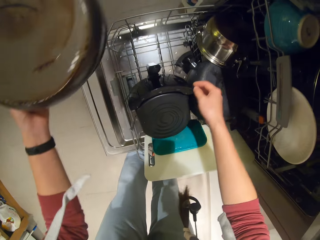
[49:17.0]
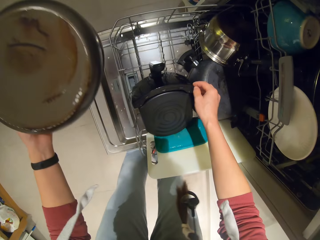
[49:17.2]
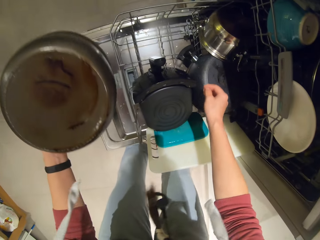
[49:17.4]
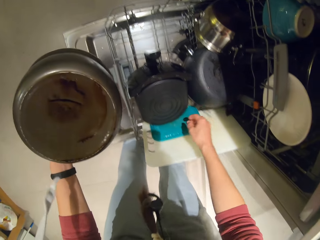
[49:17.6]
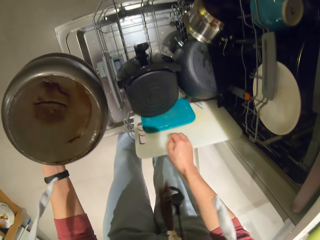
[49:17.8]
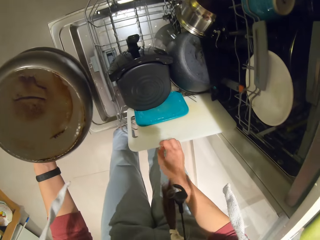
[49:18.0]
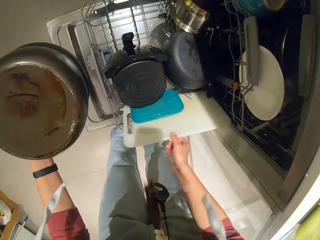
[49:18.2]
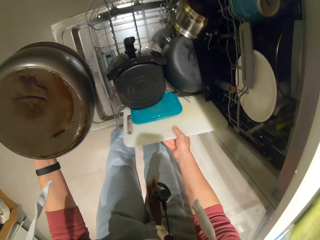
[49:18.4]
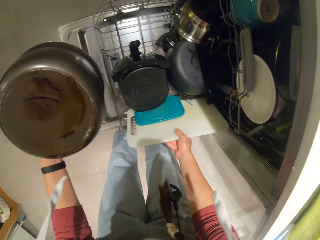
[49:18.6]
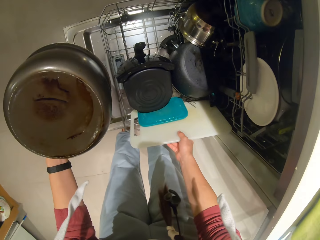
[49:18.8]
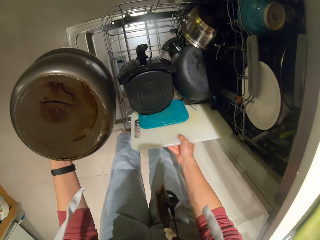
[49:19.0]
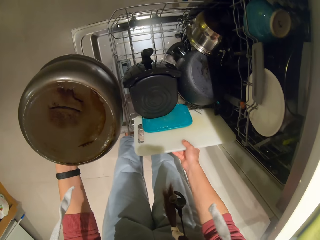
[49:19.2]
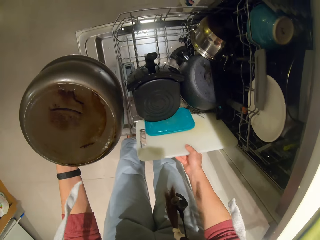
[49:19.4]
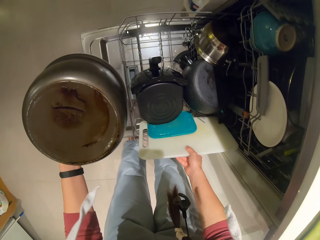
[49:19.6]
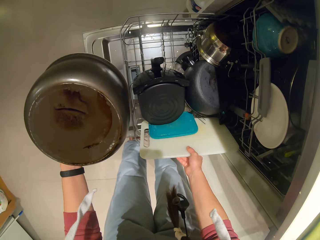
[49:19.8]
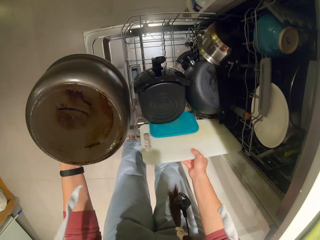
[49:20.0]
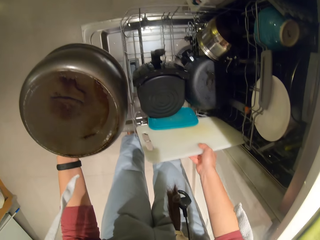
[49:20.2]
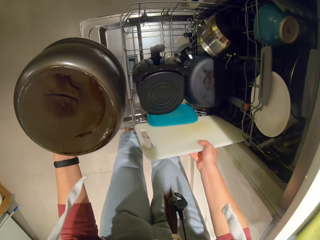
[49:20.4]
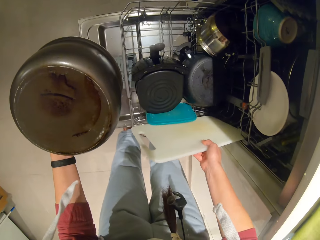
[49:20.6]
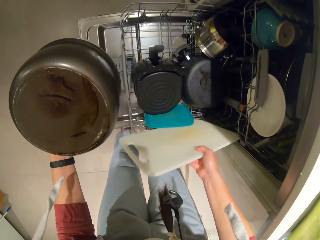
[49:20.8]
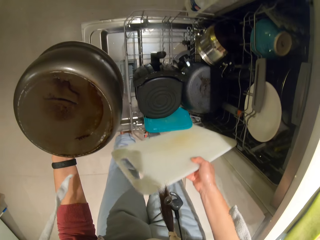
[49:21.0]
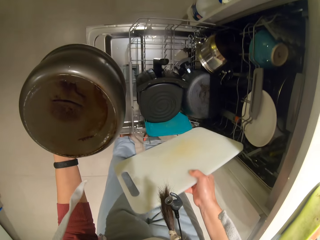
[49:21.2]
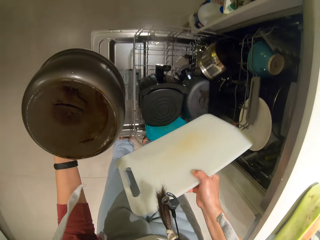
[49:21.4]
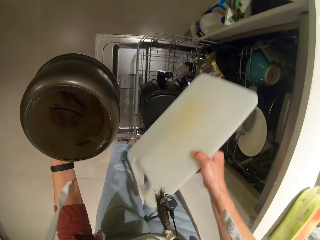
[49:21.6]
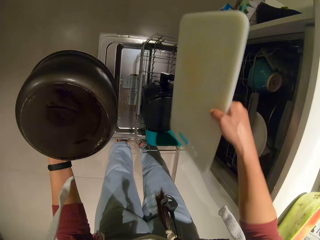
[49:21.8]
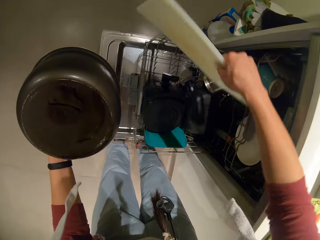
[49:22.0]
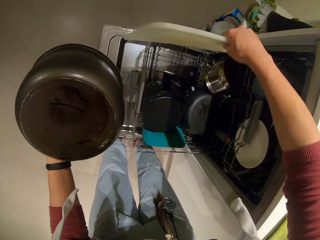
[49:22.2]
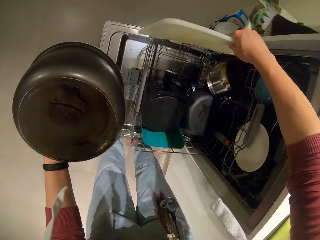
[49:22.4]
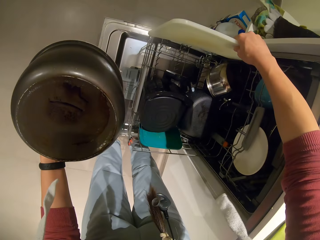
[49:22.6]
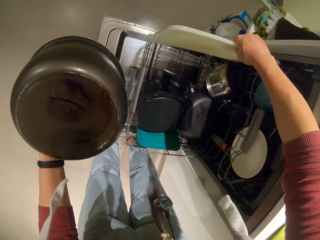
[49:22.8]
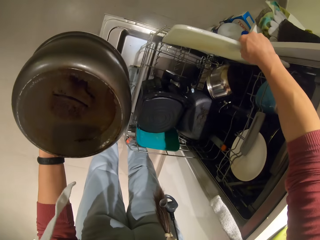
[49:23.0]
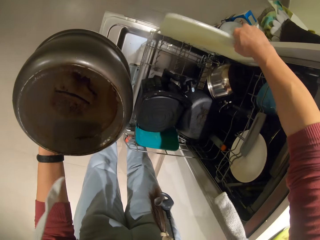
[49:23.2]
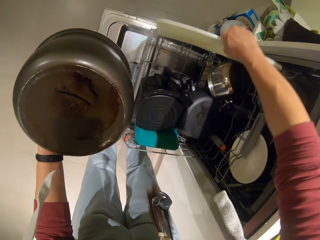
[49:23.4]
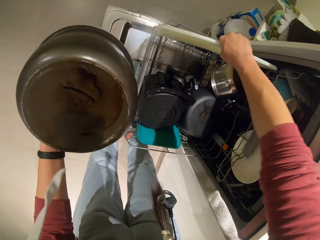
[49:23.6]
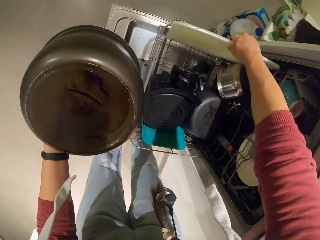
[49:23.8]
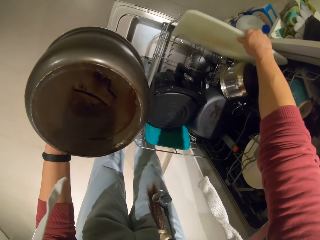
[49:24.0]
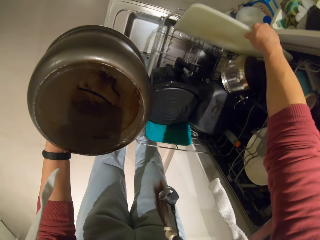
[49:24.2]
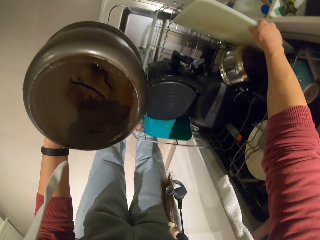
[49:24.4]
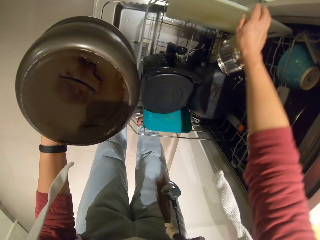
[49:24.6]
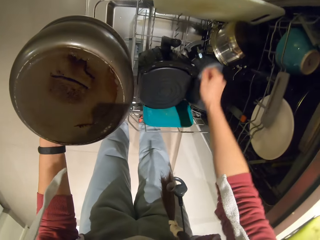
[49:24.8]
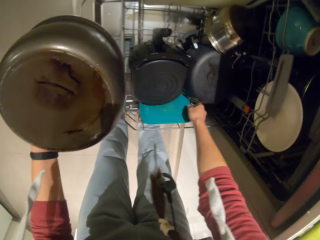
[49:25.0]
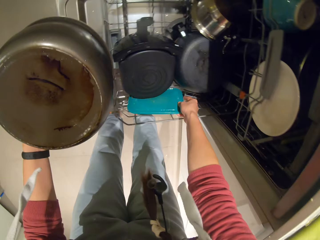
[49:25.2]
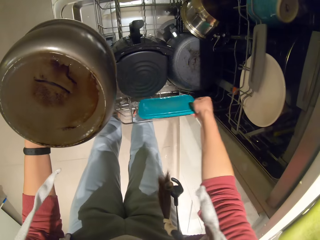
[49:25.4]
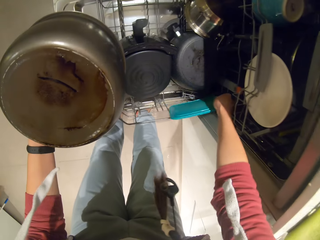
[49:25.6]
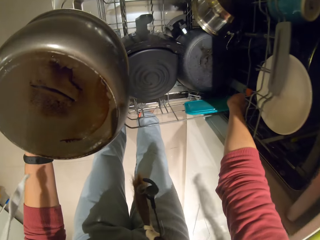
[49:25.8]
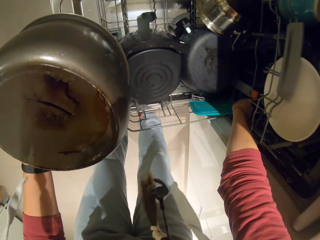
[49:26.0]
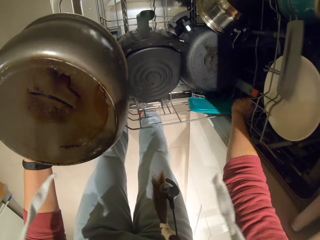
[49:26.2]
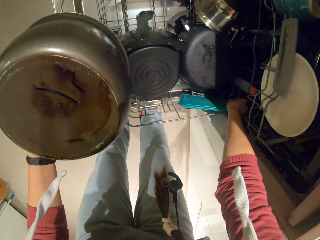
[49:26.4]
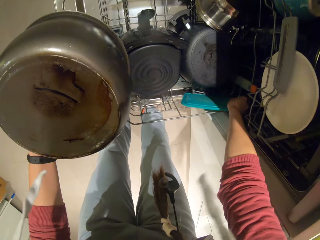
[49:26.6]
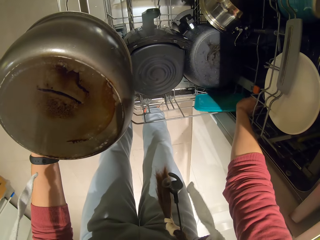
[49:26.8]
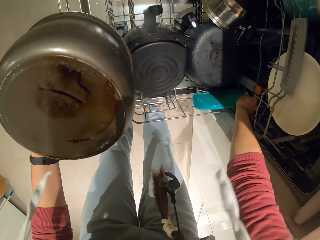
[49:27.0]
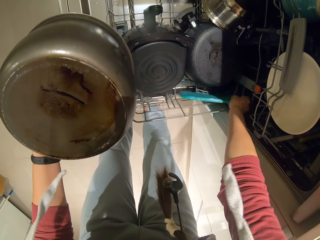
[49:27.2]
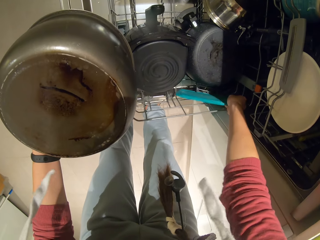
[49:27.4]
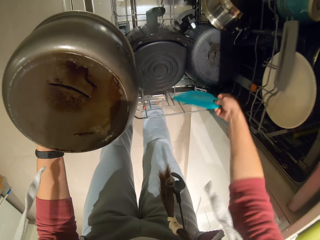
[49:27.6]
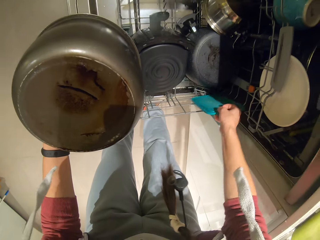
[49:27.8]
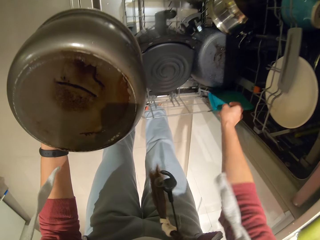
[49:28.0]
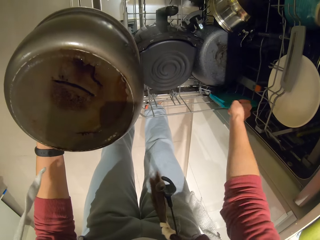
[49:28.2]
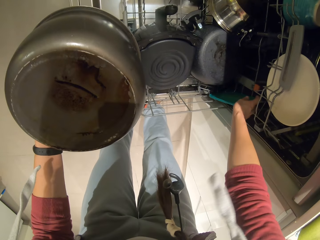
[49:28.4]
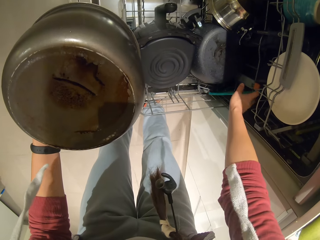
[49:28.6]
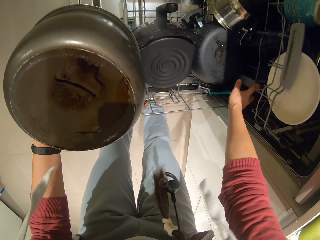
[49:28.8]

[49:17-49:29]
The camera wearer holds a chopping board. They move a cutting board in the rack. They hold a container lid.

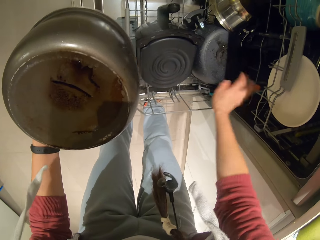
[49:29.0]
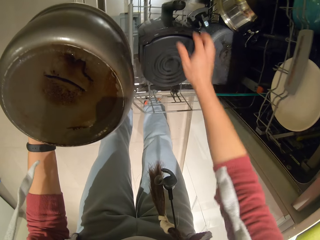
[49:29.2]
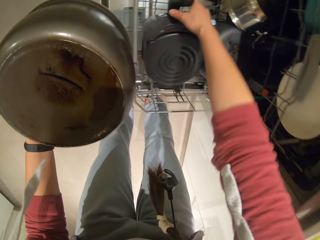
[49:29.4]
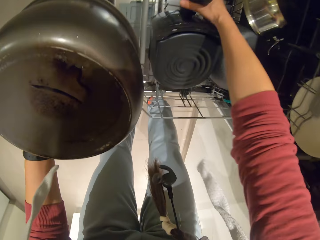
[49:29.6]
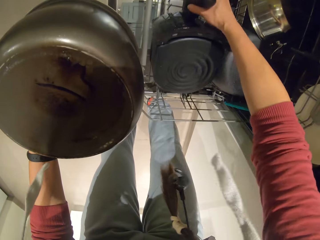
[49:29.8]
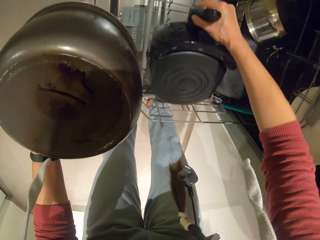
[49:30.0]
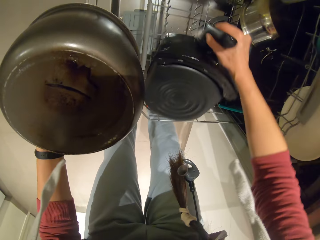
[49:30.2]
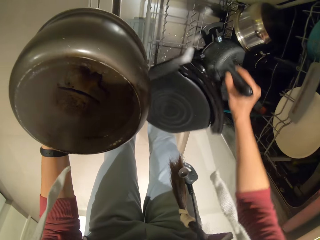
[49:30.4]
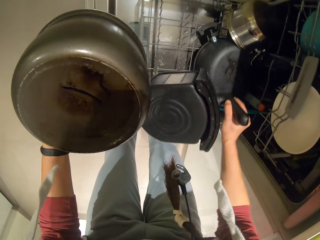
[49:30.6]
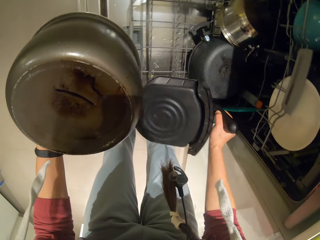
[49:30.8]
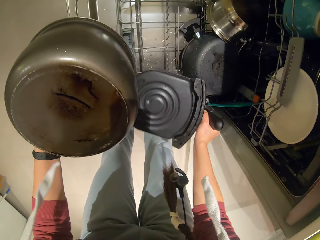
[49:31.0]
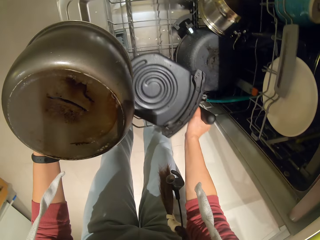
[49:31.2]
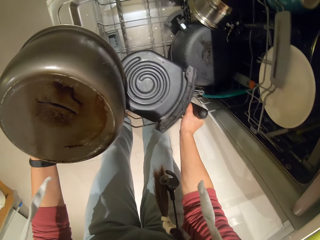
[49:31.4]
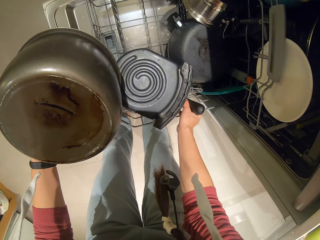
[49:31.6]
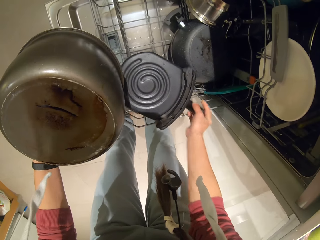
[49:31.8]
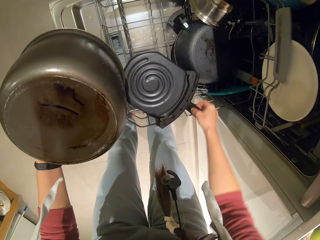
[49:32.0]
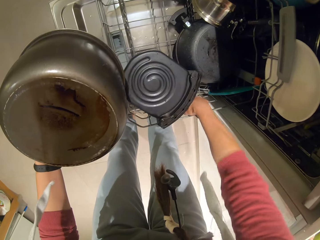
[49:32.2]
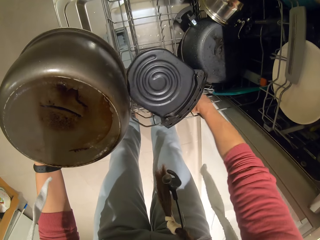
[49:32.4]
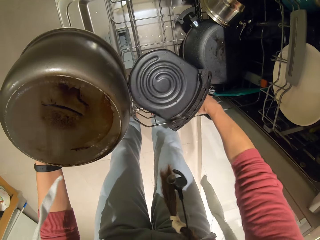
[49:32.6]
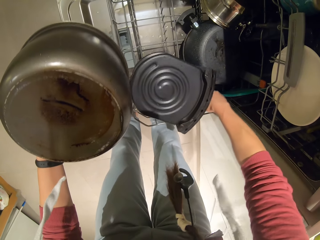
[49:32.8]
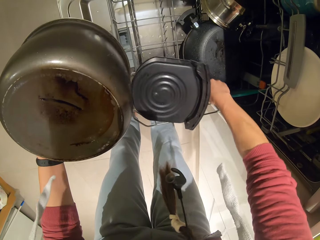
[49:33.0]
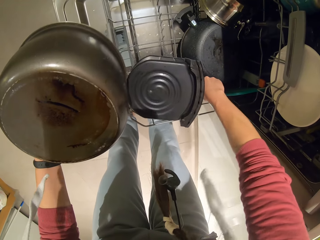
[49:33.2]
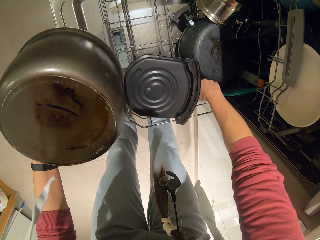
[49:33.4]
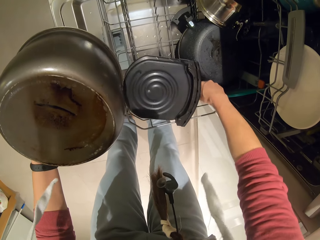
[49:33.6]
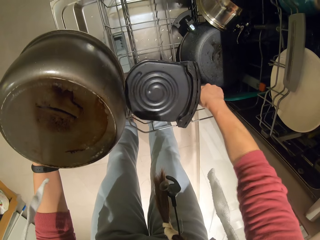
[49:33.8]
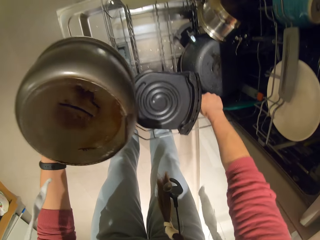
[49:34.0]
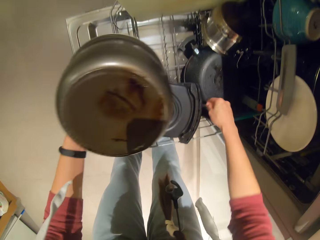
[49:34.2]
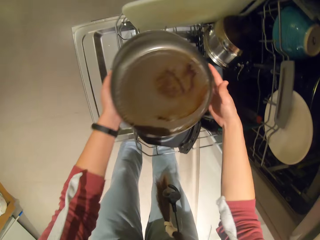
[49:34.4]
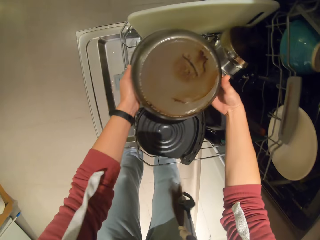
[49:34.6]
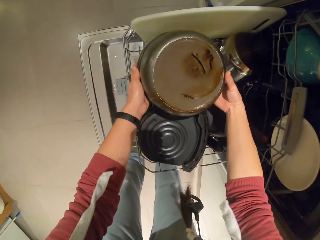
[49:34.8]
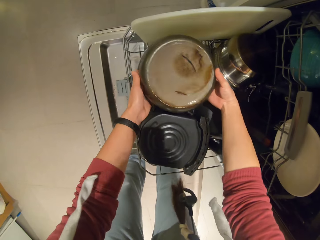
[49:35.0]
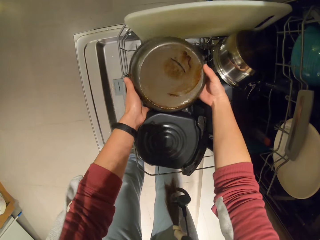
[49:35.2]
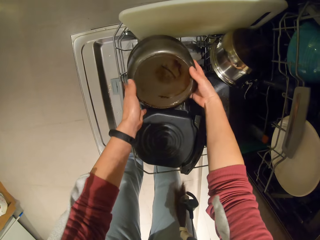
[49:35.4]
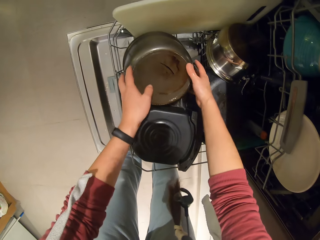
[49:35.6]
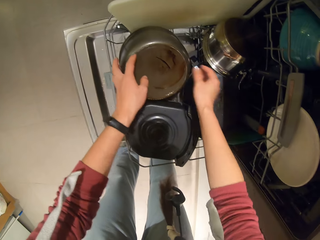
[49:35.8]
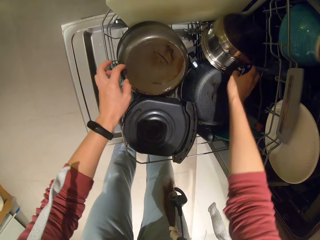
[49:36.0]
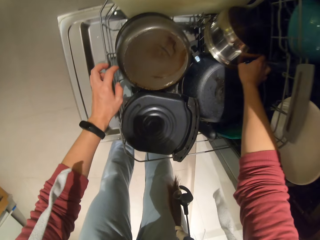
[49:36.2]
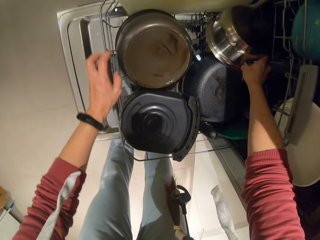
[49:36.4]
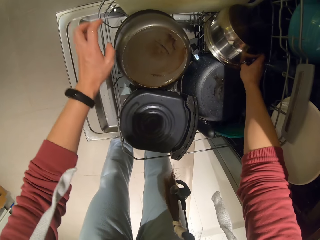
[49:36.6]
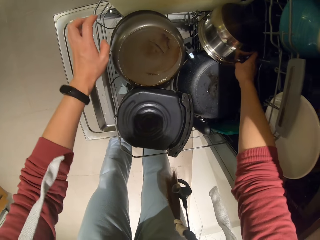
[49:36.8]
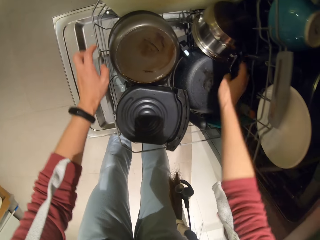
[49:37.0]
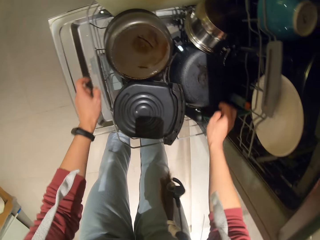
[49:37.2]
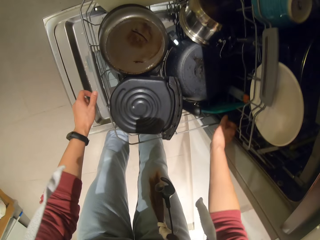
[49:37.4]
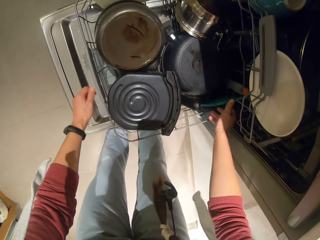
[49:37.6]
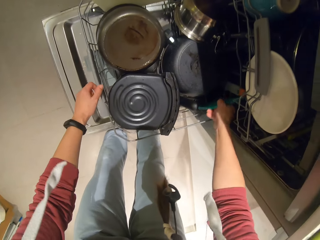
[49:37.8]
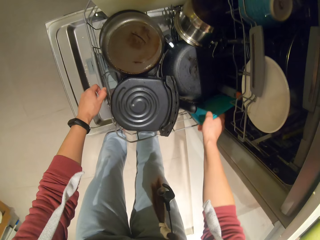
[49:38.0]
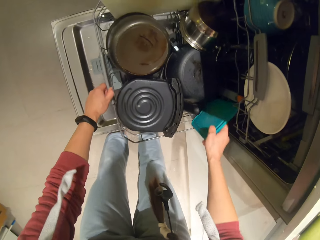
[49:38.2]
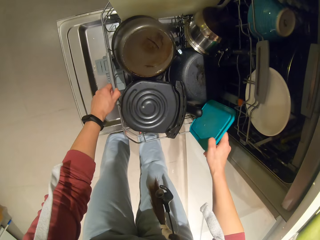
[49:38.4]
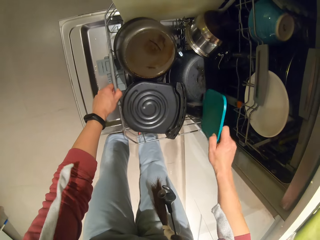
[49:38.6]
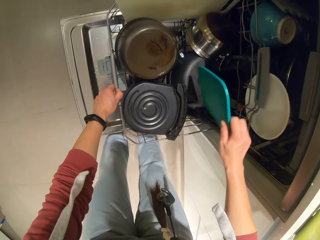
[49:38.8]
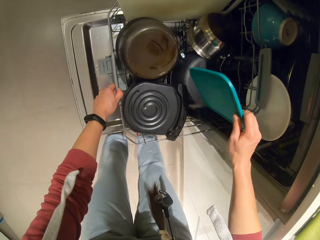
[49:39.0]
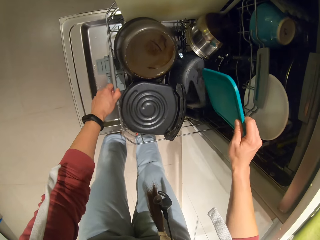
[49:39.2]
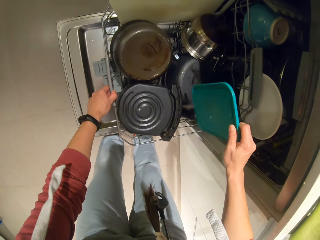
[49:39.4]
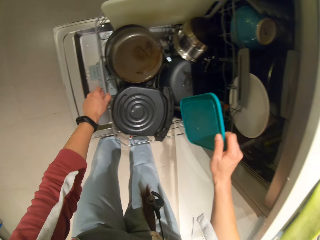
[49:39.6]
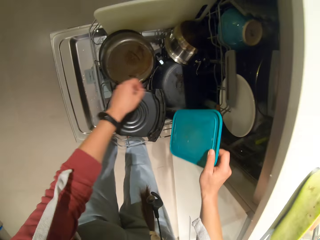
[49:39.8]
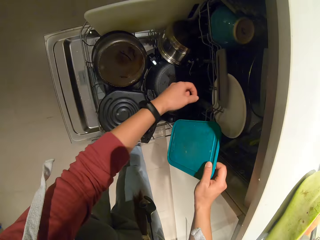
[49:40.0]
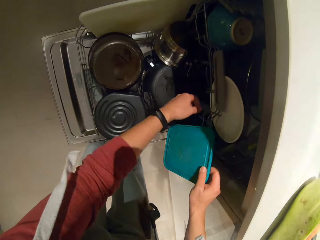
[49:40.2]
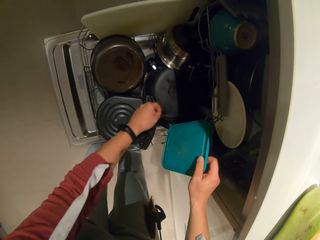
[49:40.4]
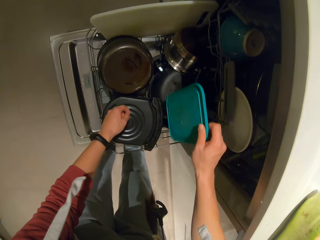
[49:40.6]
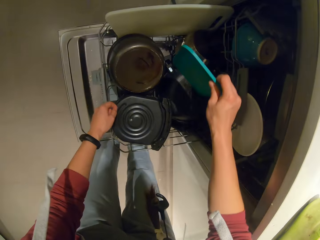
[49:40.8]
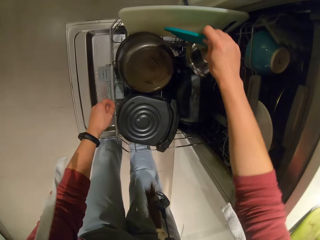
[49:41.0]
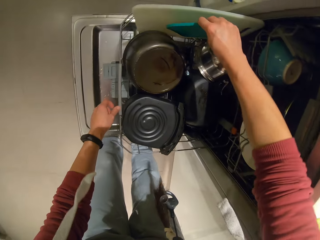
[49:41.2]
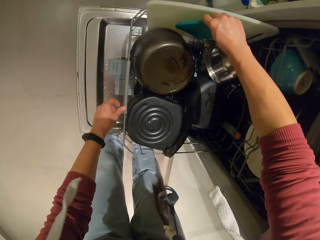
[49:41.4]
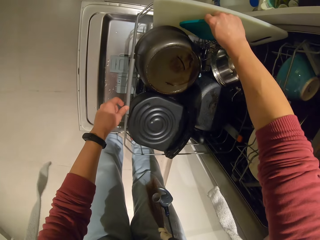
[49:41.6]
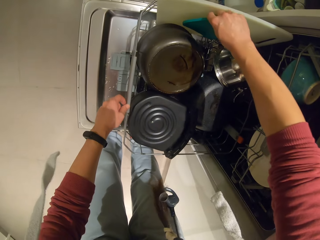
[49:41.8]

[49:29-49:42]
The camera wearer adjusts the pots in the rack. They hold a container lid. They move a plate cover in the rack.
